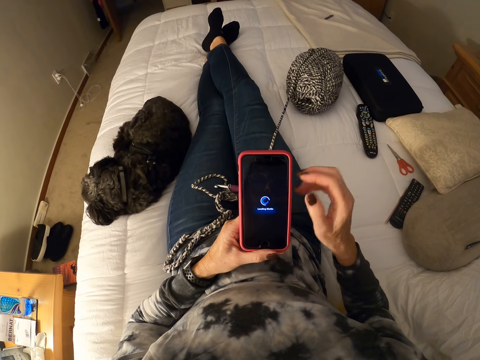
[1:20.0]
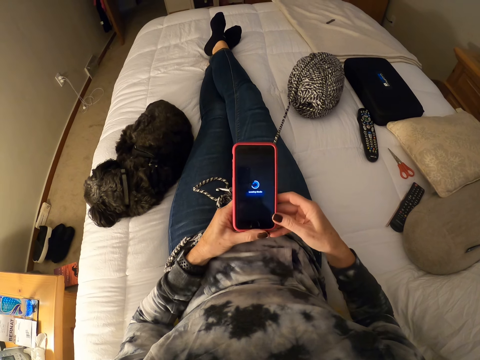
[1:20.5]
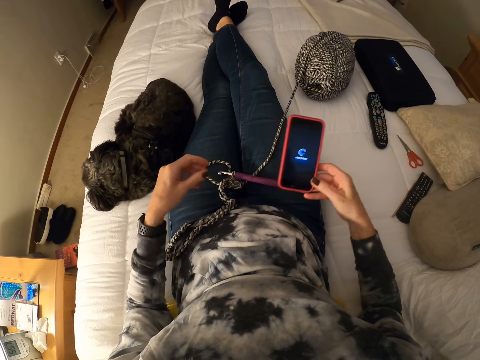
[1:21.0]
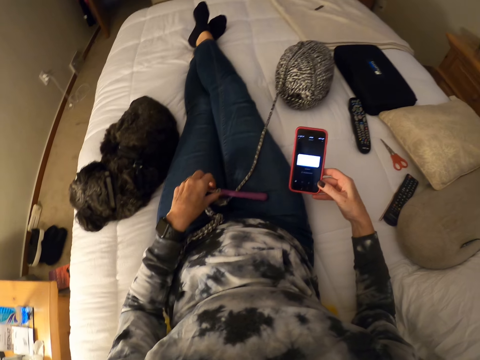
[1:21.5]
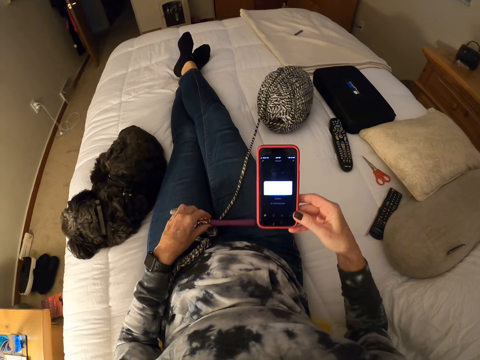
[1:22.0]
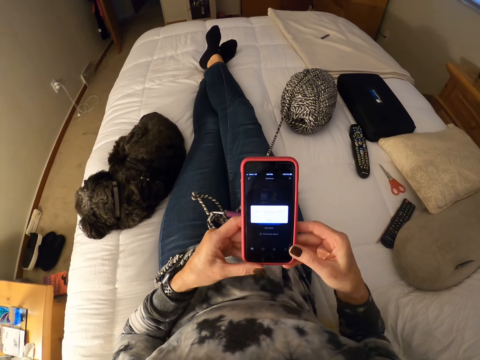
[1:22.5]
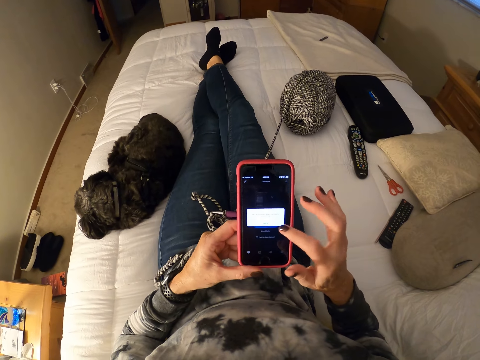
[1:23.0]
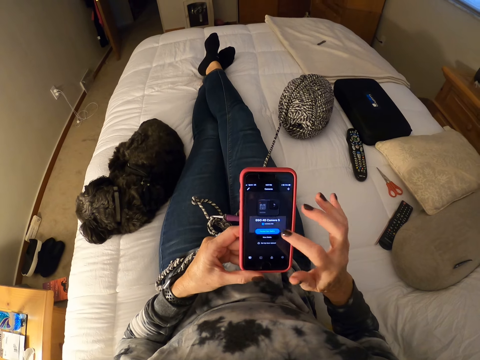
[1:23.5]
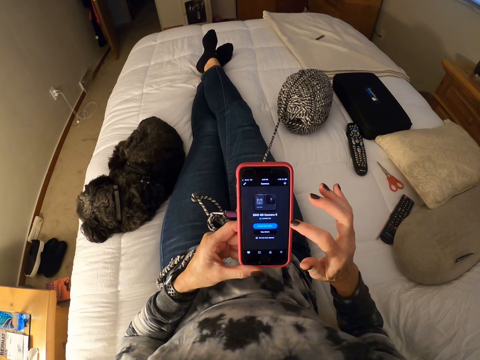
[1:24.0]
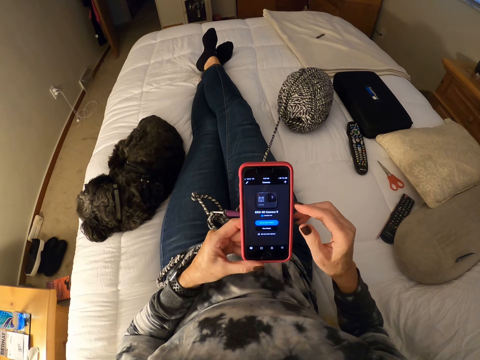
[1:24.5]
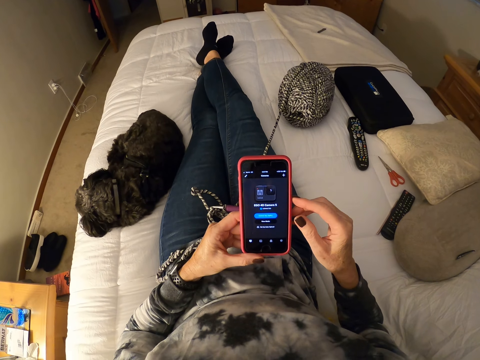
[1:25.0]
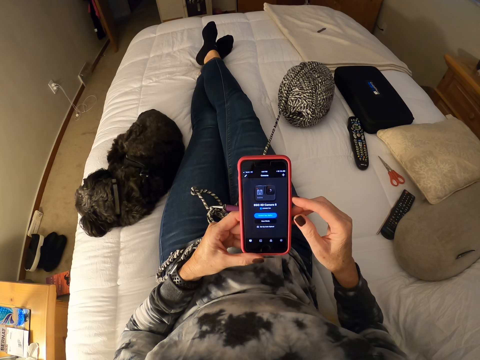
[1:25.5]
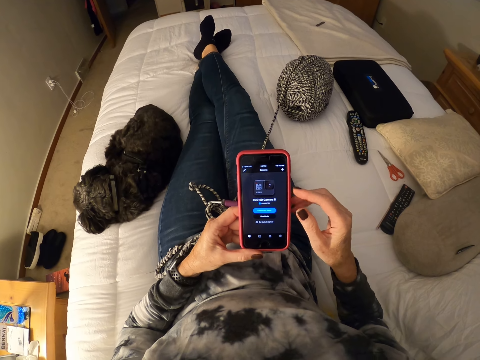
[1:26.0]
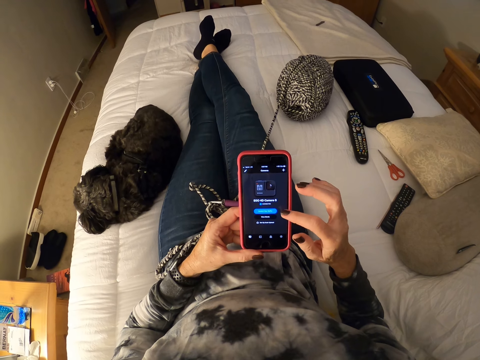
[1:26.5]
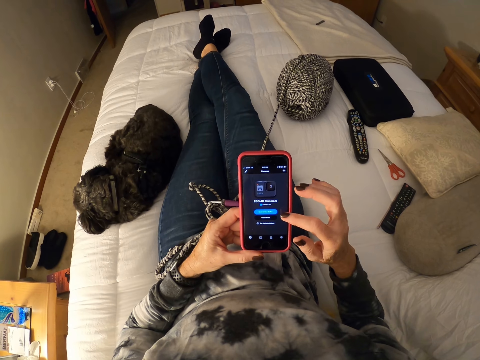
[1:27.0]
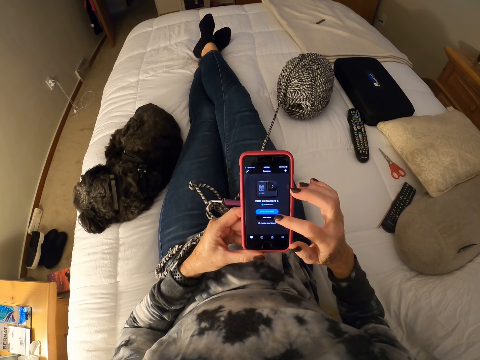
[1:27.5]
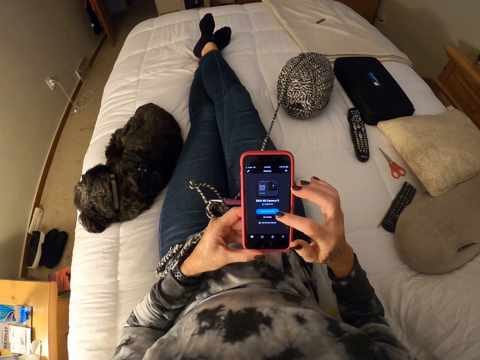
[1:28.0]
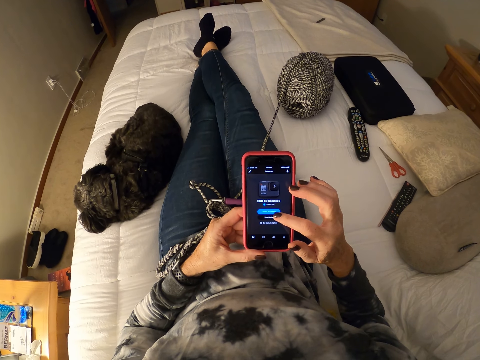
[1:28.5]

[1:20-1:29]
The camera wearer puts down the phone. They touch the crochet hook, pick up the phone and scroll the phone.
